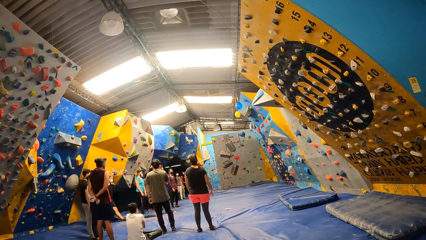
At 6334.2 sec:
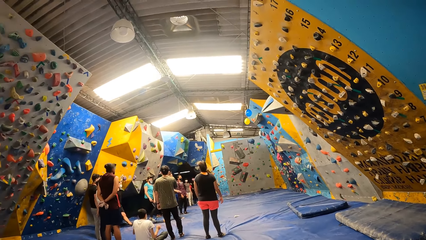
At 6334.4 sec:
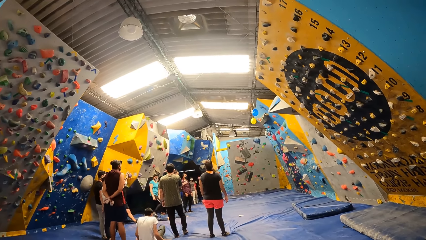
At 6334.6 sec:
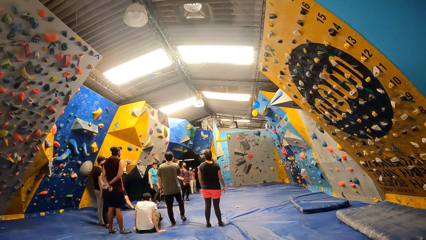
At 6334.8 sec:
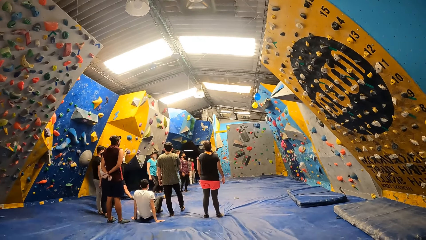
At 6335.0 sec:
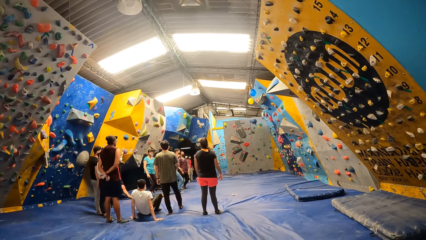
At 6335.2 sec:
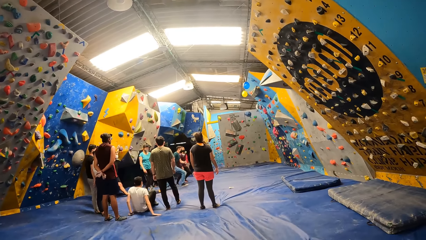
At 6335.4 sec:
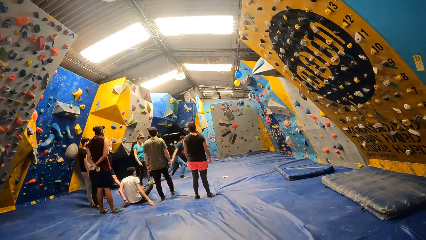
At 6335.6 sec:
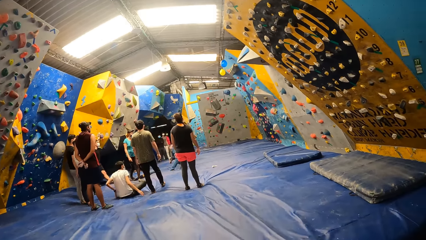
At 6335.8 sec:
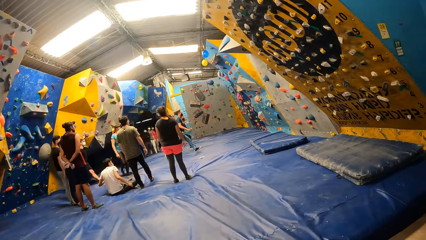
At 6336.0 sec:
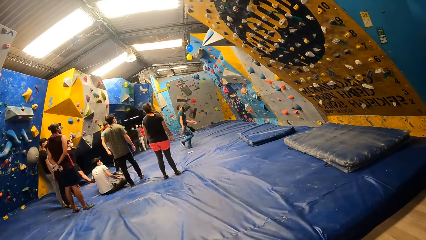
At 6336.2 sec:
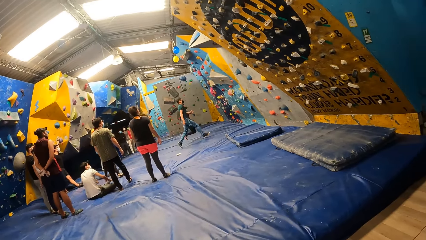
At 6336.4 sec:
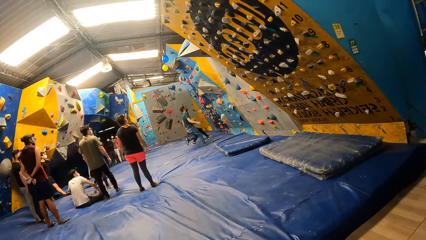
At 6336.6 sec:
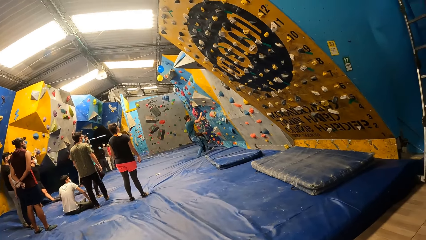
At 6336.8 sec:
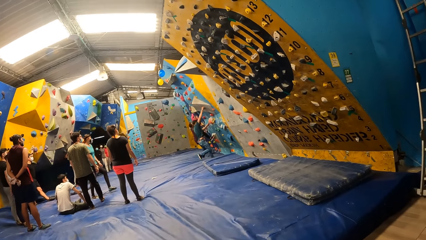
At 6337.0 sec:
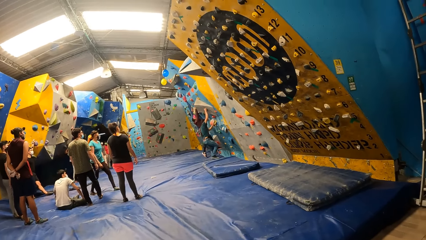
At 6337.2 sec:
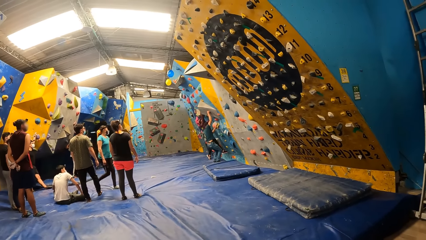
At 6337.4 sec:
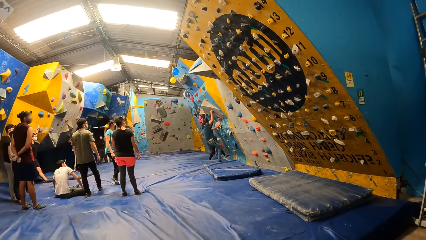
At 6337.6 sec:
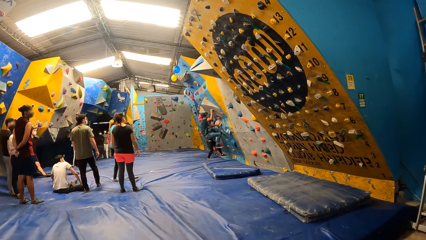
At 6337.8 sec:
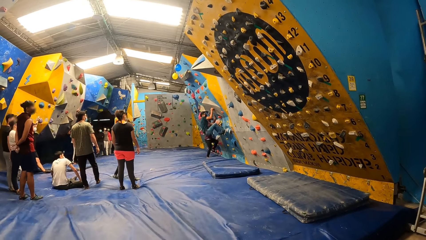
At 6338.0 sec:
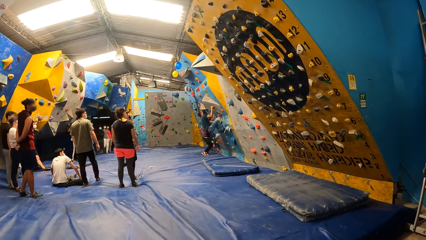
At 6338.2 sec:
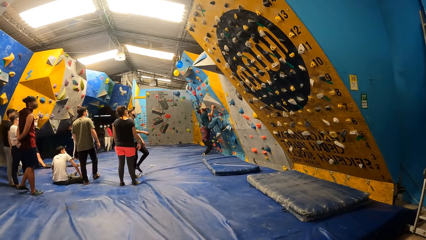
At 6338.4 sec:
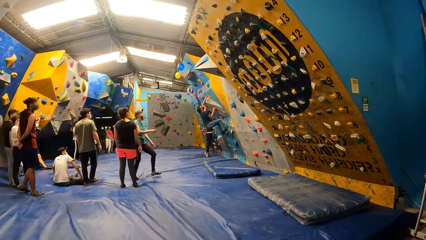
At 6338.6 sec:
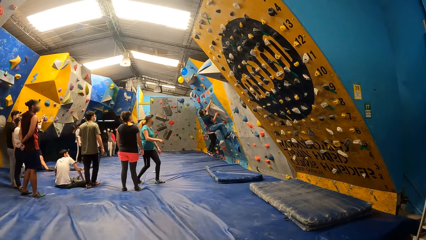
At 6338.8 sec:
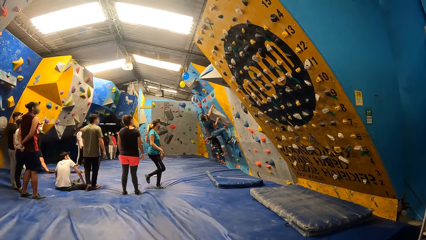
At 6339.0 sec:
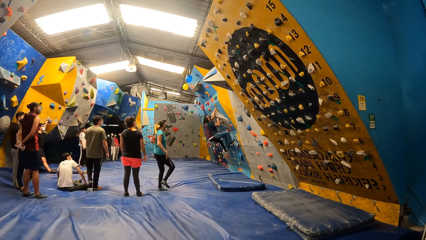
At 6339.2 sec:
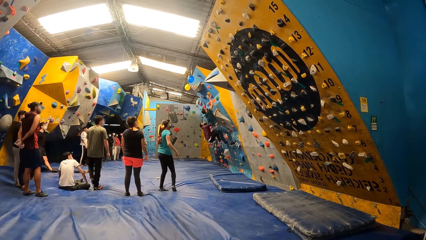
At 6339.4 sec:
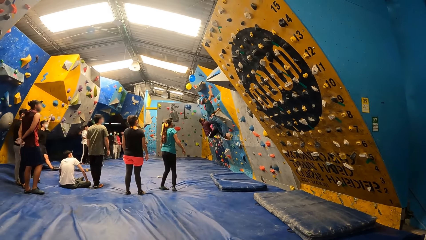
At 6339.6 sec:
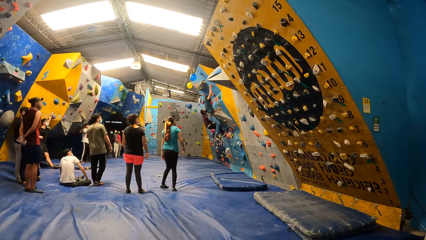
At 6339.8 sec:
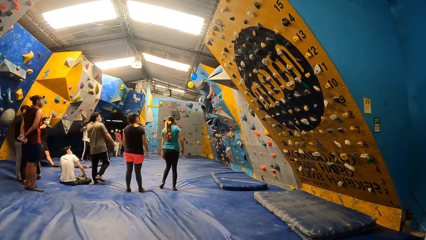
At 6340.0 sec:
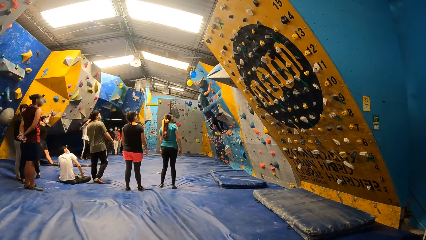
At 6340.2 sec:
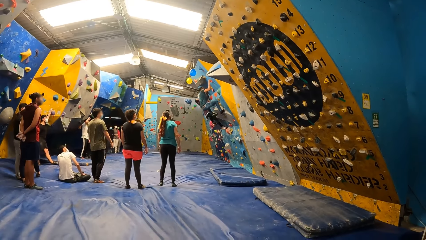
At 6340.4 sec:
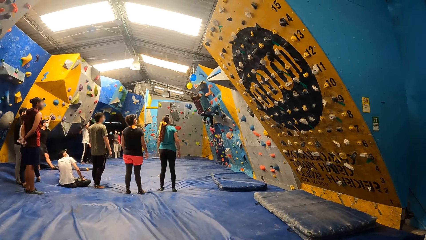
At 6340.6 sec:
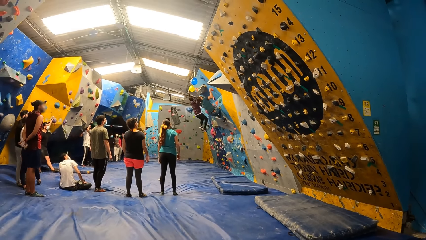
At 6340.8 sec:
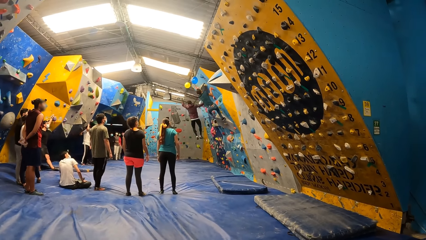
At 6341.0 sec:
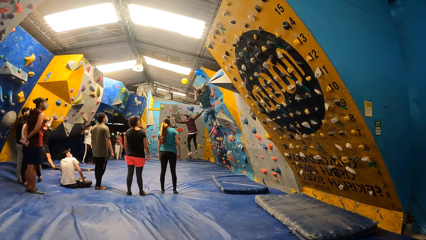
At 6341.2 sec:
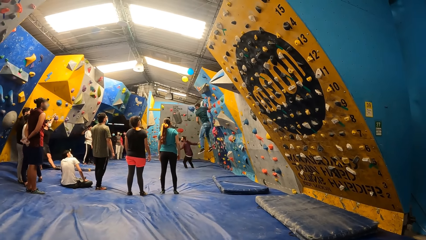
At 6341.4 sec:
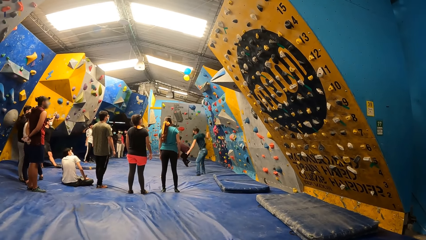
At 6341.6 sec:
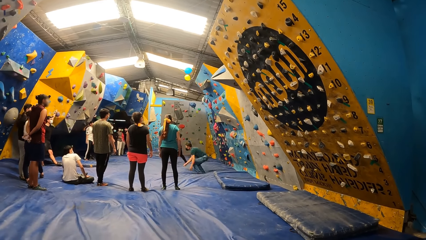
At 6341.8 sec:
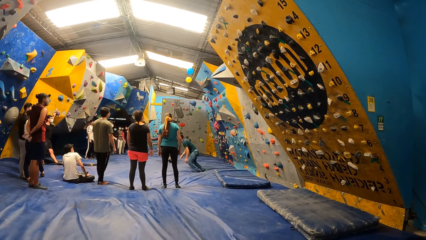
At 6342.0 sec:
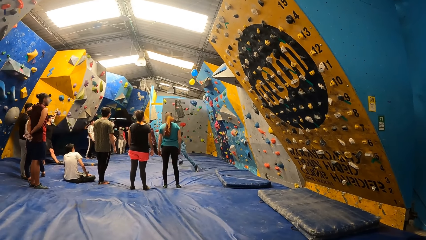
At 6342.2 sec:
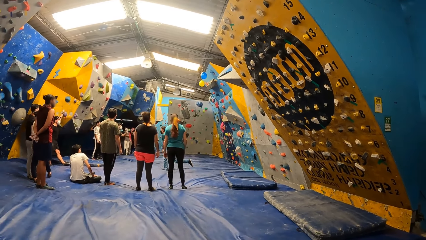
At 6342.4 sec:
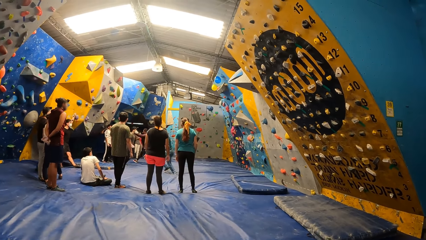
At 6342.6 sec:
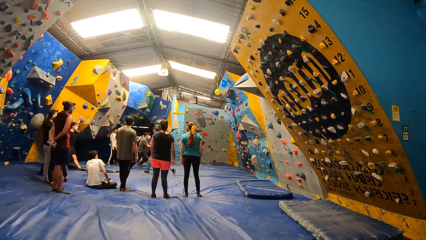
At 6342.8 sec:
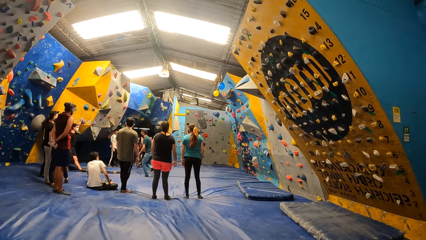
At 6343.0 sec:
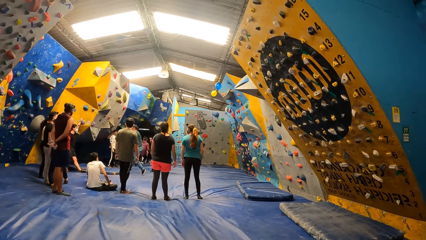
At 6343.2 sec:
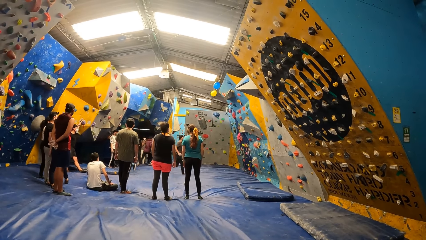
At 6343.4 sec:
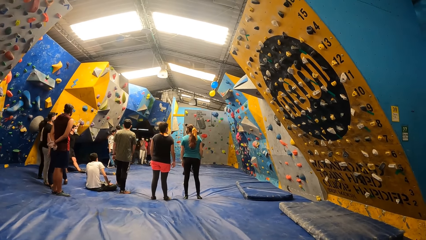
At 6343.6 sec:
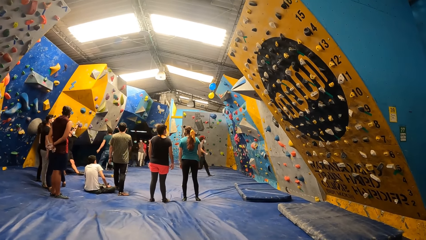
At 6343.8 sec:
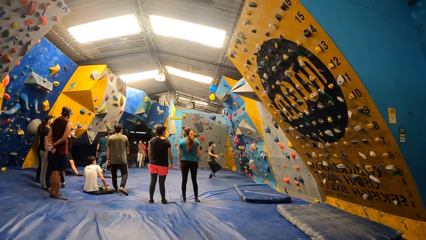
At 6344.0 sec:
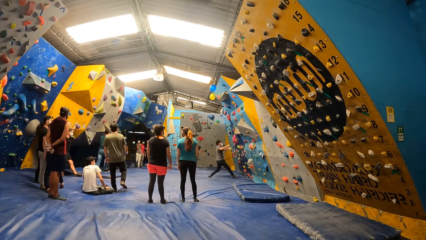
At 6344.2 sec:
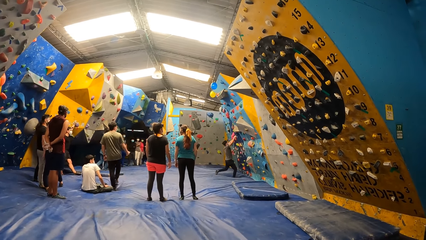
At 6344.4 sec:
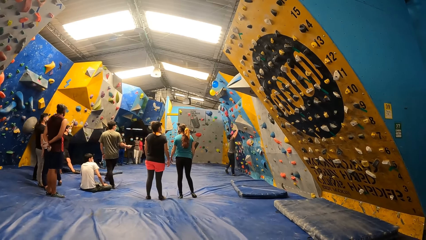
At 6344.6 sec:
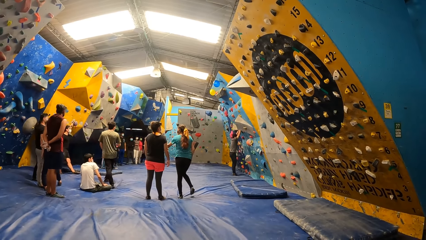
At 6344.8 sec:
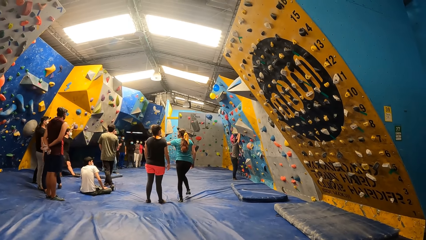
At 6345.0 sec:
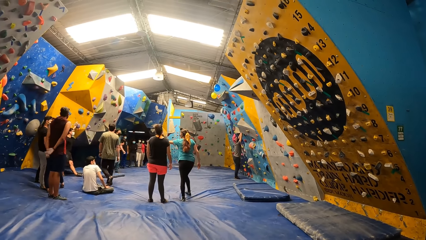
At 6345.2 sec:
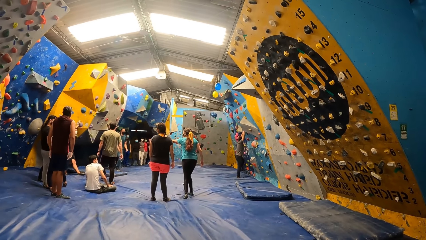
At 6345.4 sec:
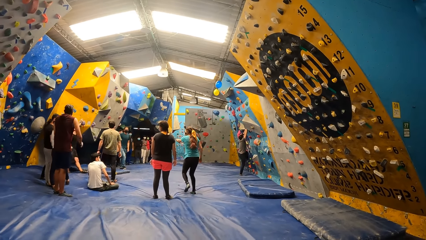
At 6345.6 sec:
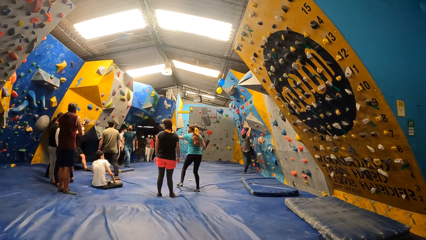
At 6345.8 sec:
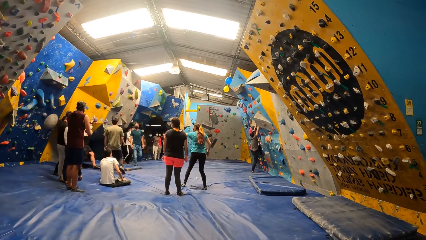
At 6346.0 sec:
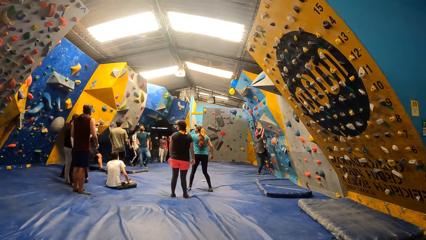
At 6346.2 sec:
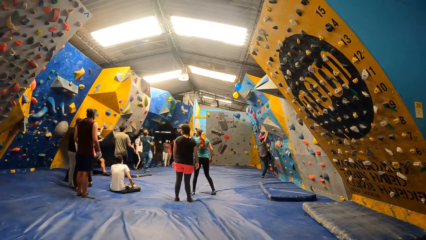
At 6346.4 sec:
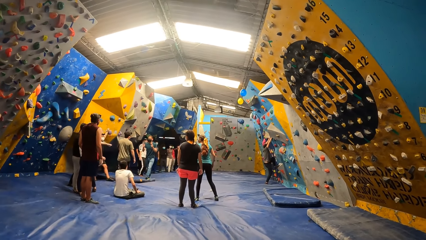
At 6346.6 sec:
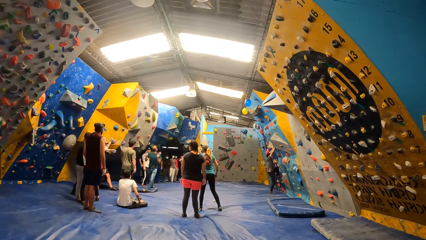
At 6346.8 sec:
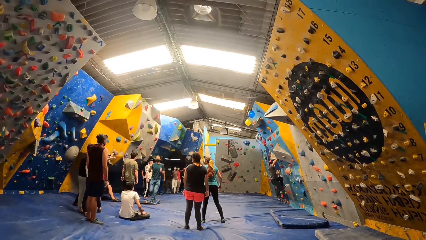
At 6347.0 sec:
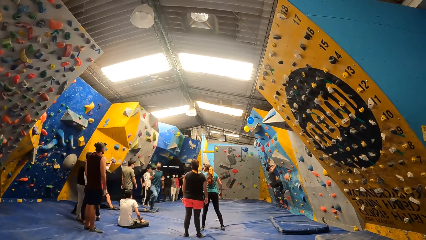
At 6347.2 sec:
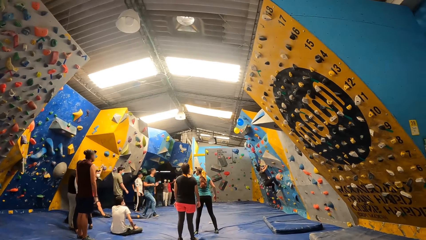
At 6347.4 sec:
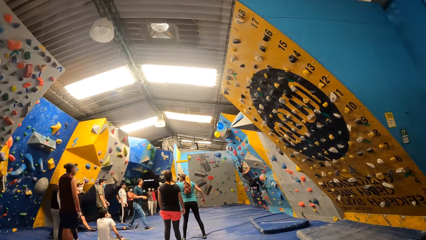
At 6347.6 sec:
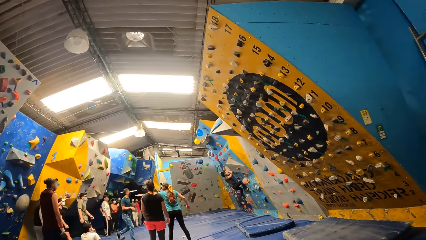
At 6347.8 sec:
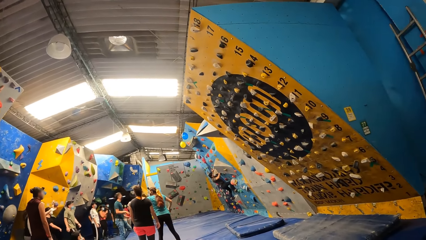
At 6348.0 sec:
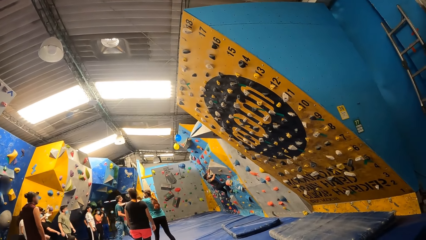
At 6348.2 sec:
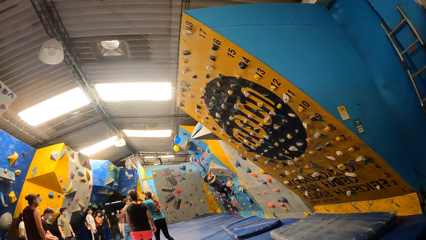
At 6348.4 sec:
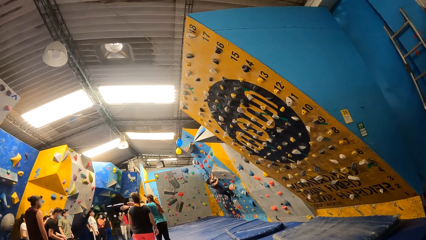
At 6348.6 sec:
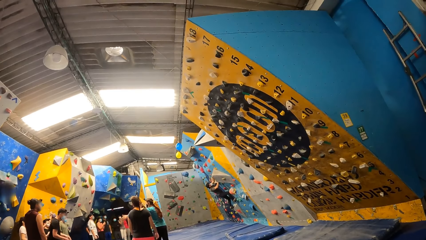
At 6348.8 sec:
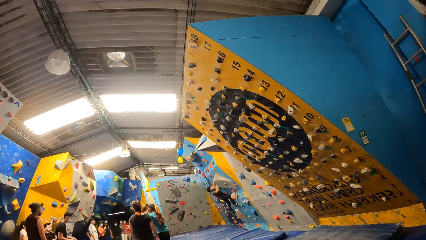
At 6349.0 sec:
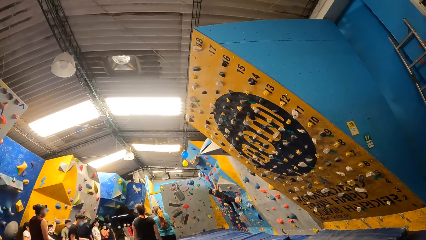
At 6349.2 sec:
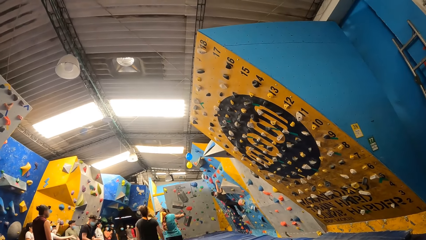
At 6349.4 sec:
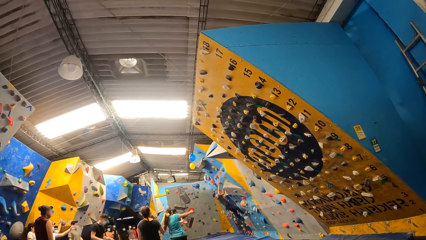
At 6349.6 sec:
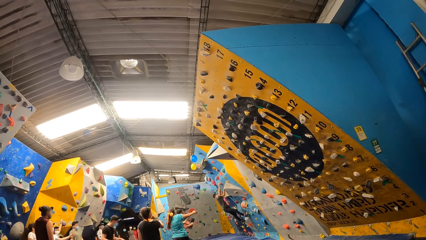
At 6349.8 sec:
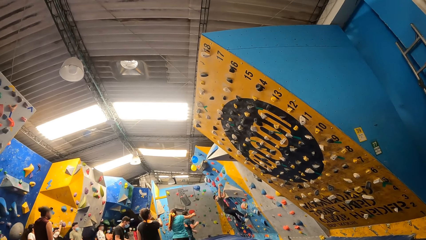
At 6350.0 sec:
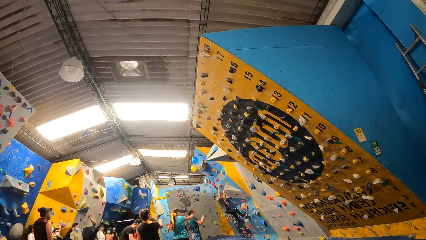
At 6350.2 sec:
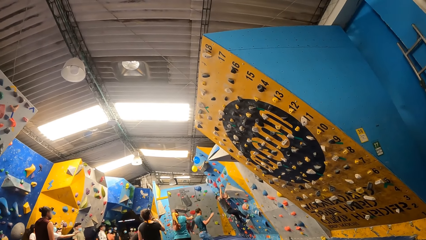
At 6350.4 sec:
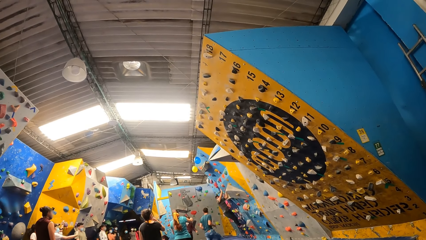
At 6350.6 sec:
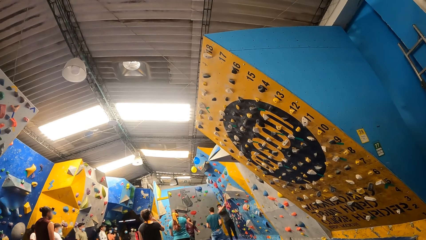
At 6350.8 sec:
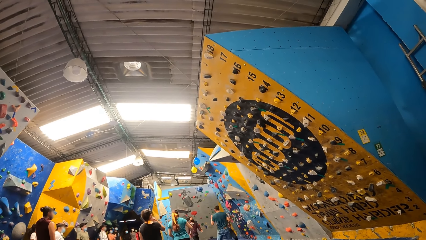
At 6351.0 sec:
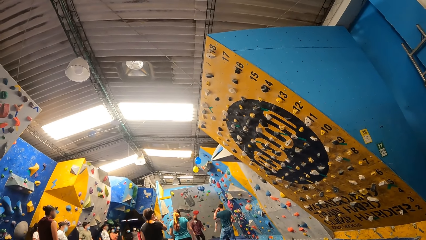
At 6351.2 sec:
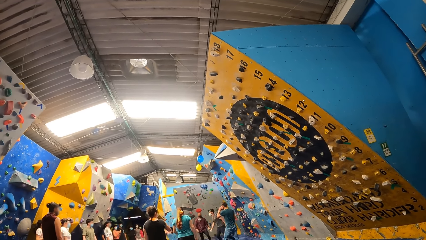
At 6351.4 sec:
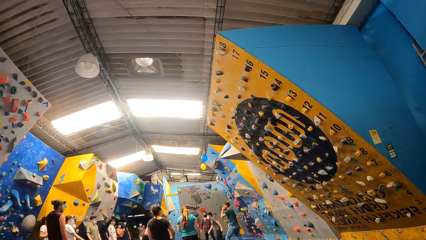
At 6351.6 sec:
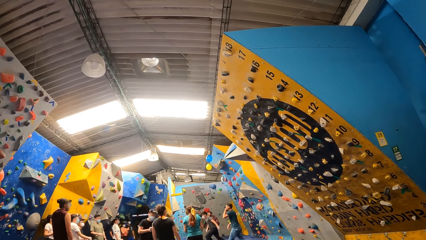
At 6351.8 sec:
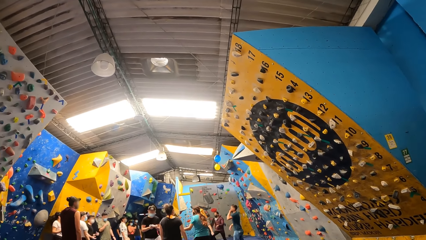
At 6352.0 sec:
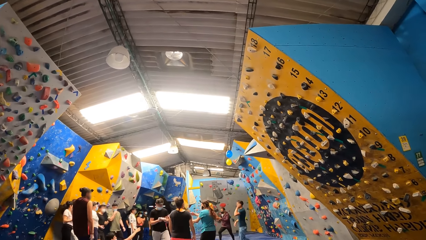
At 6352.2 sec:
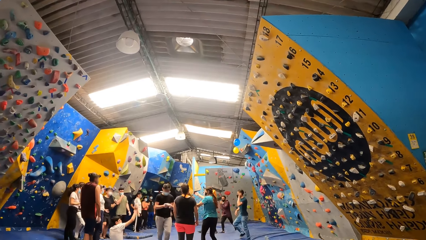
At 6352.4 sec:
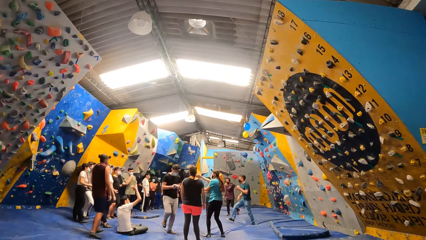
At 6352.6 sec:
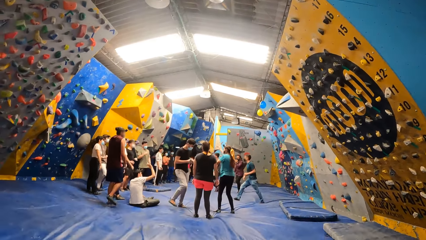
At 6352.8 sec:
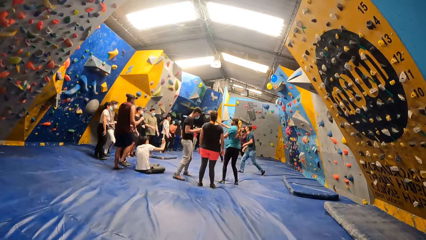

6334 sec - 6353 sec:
The man runs towards a bouldering wall. The instructor runs towards the bouldering wall. The man climbs the bouldering wall with both hands and legs. The man jumps down from the bouldering wall. The instructor climbs the bouldering wall with both hands and legs. The man climbs the bouldering wall with both hands and legs. The man touches a balloon on the ceiling with his left hand. The instructor touches the balloon on the ceiling with his left hand. The man jumps down from the bouldering wall. The instructor jumps down from the bouldering wall. Another man runs towards the bouldering wall. The other man climbs the bouldering wall with both hands and legs. The instructor interacts with the other man. The other man jumps down from the bouldering wall.
